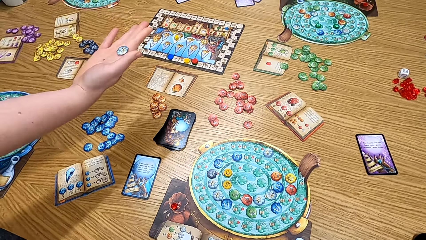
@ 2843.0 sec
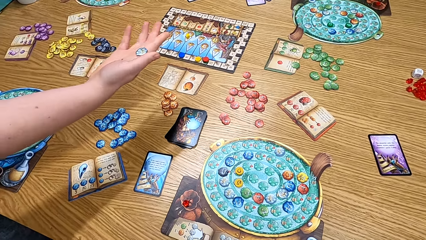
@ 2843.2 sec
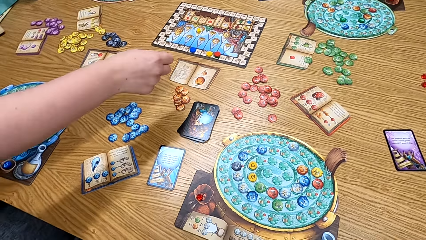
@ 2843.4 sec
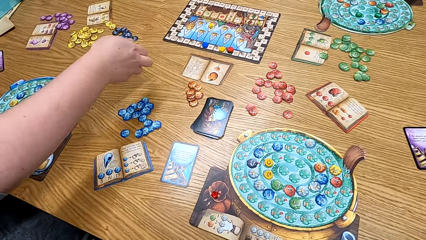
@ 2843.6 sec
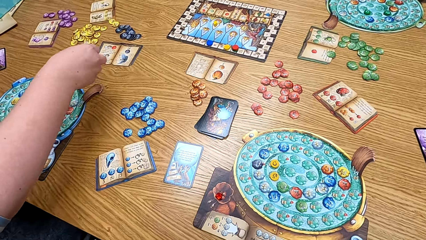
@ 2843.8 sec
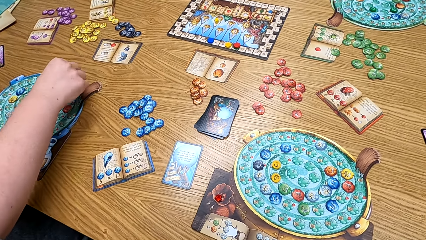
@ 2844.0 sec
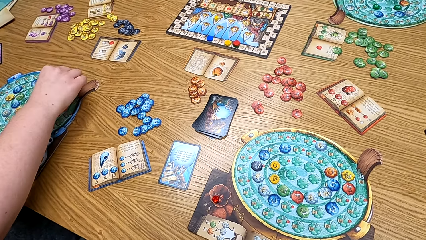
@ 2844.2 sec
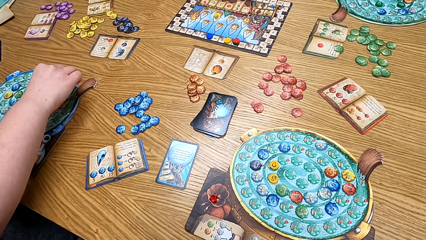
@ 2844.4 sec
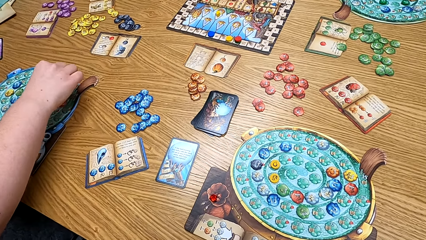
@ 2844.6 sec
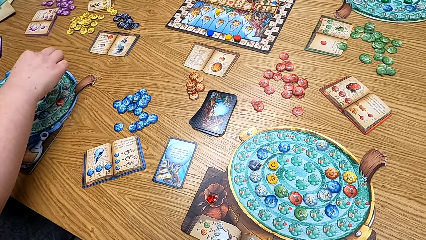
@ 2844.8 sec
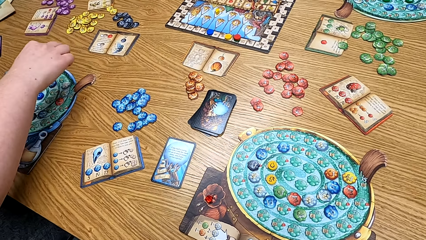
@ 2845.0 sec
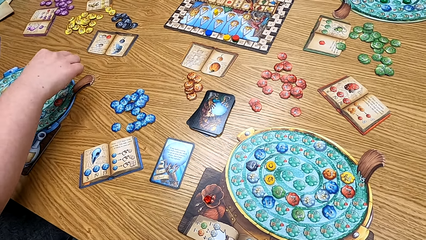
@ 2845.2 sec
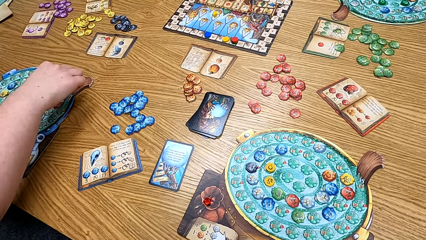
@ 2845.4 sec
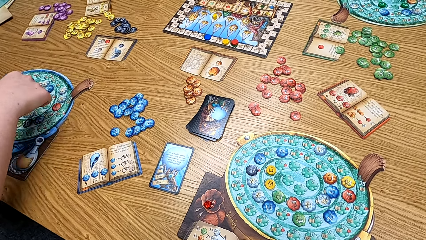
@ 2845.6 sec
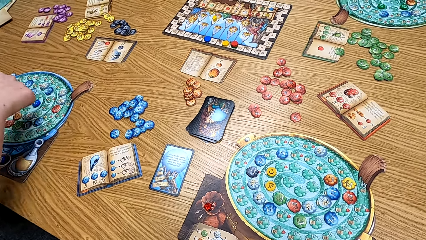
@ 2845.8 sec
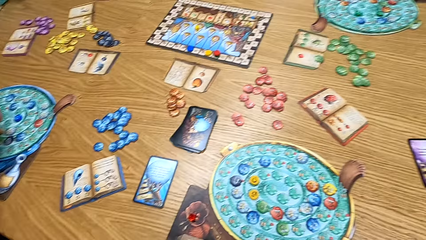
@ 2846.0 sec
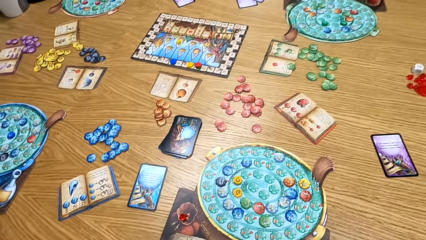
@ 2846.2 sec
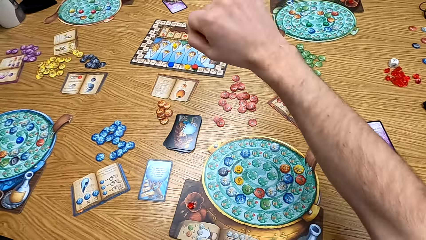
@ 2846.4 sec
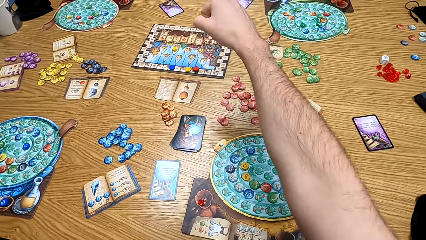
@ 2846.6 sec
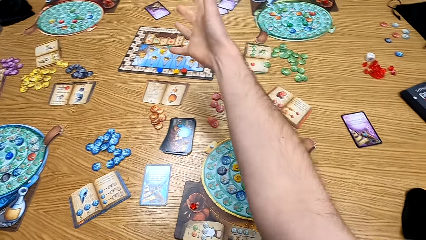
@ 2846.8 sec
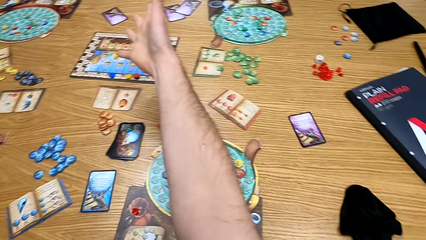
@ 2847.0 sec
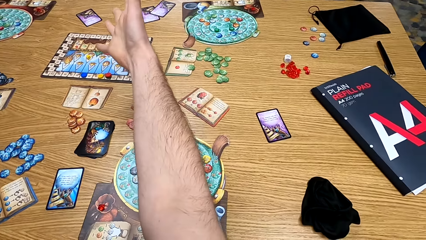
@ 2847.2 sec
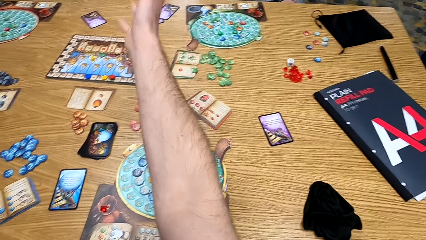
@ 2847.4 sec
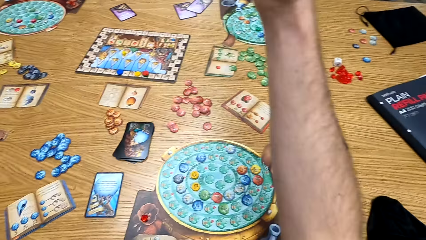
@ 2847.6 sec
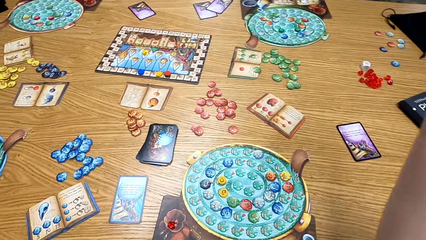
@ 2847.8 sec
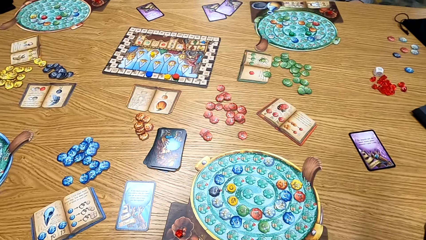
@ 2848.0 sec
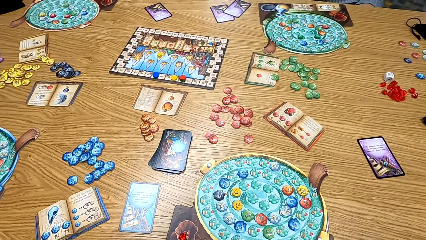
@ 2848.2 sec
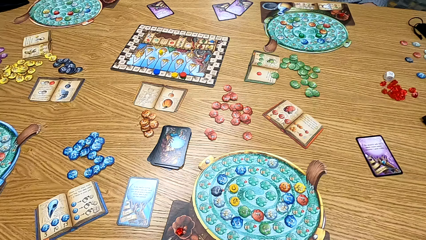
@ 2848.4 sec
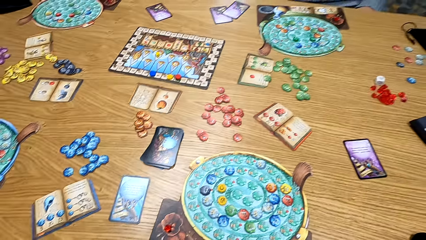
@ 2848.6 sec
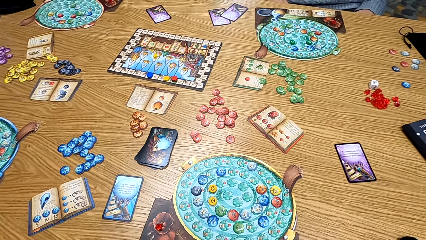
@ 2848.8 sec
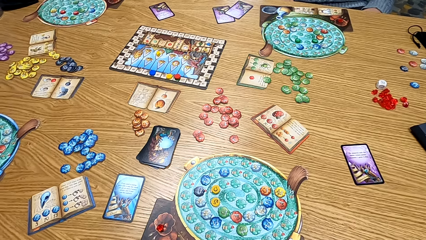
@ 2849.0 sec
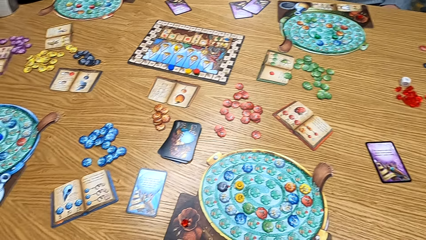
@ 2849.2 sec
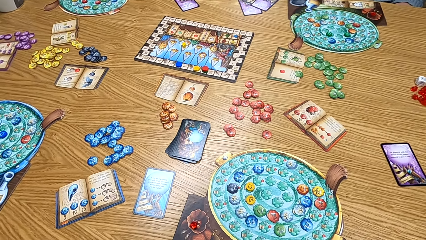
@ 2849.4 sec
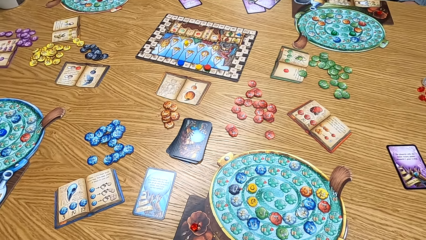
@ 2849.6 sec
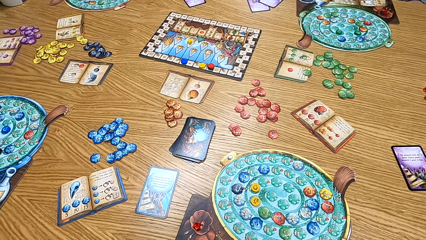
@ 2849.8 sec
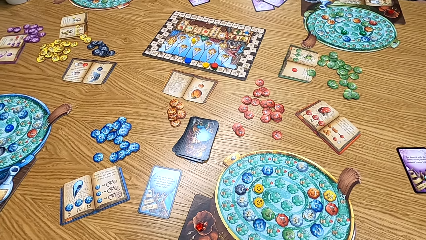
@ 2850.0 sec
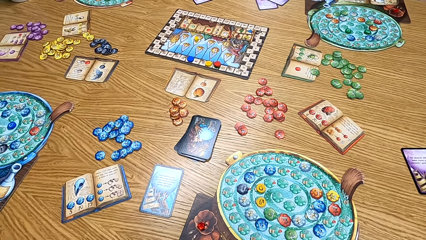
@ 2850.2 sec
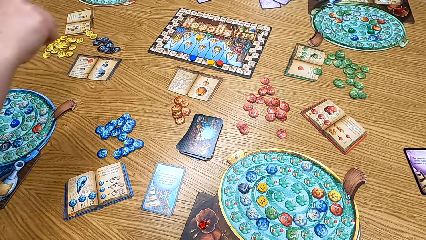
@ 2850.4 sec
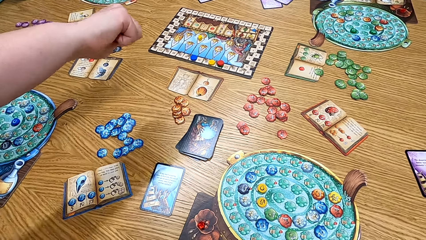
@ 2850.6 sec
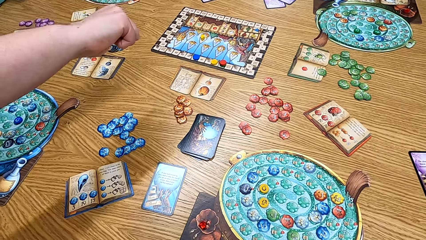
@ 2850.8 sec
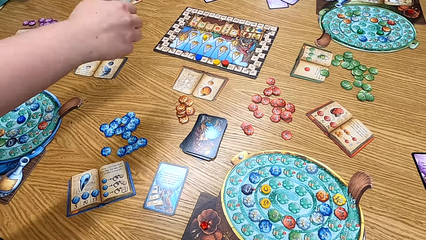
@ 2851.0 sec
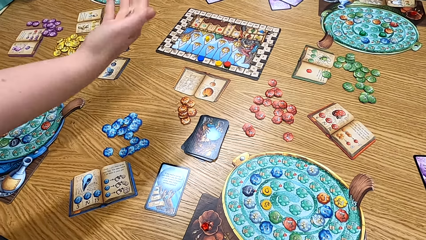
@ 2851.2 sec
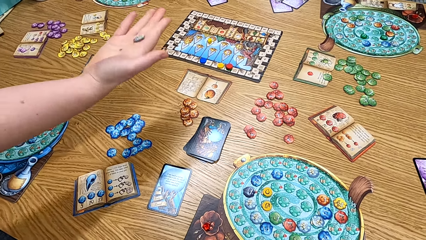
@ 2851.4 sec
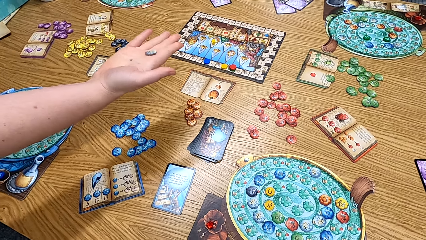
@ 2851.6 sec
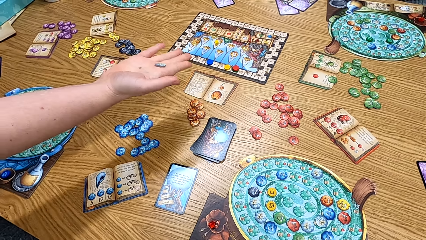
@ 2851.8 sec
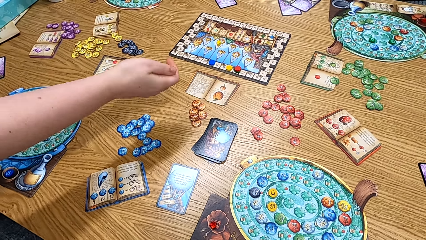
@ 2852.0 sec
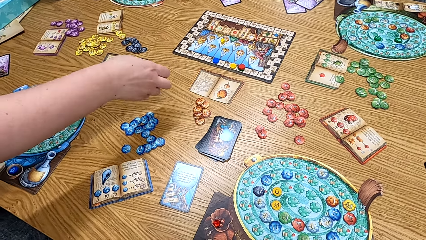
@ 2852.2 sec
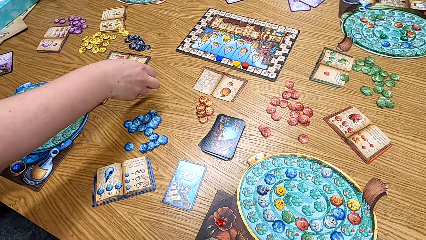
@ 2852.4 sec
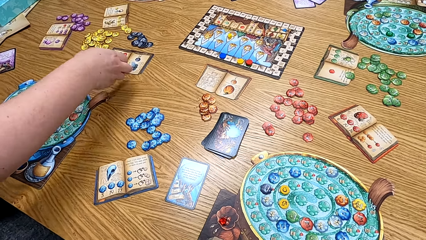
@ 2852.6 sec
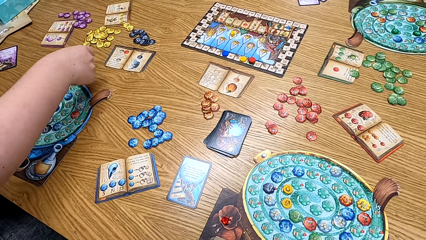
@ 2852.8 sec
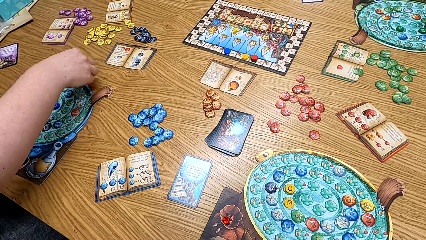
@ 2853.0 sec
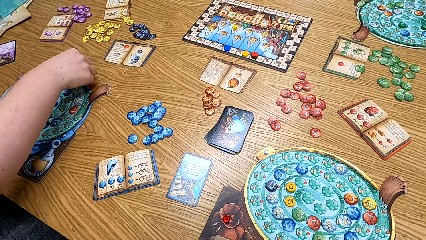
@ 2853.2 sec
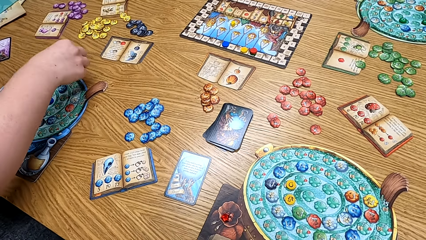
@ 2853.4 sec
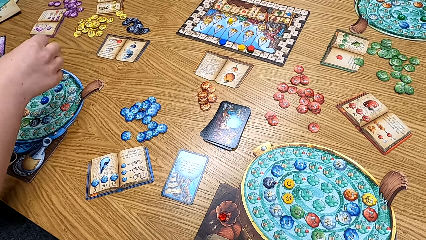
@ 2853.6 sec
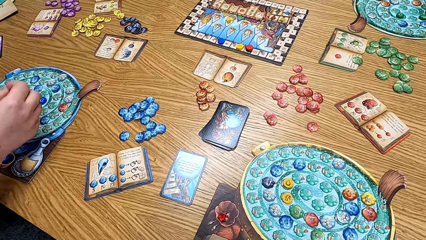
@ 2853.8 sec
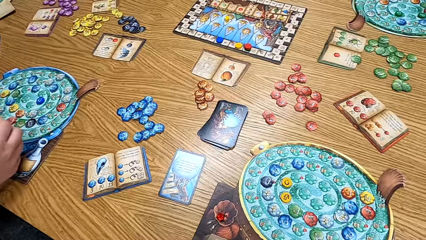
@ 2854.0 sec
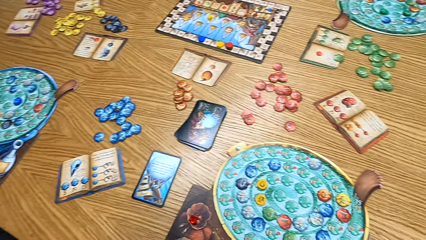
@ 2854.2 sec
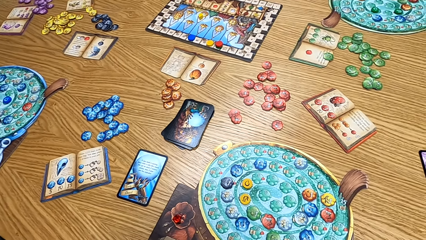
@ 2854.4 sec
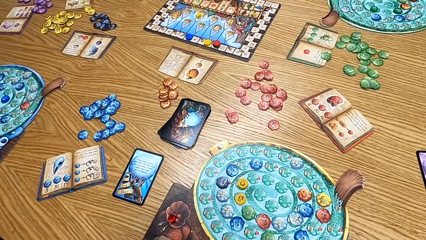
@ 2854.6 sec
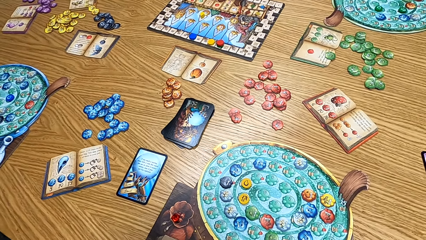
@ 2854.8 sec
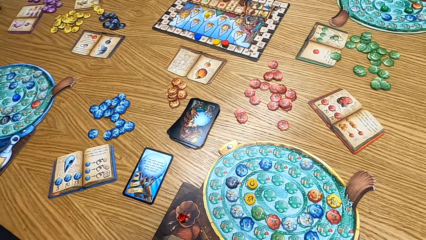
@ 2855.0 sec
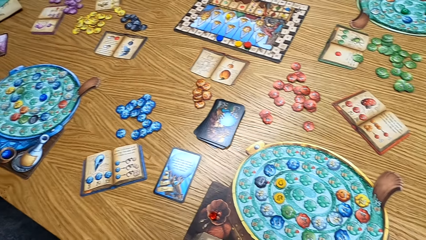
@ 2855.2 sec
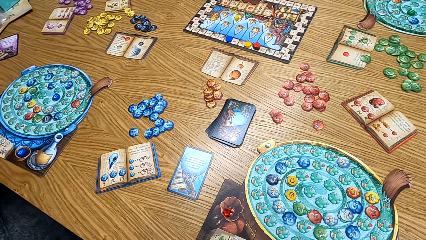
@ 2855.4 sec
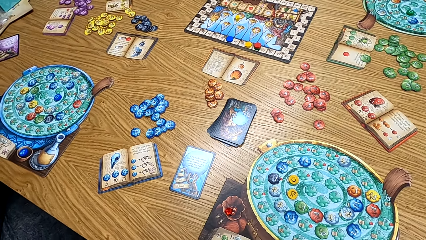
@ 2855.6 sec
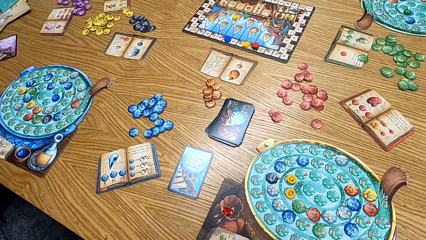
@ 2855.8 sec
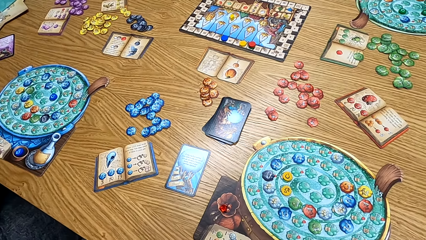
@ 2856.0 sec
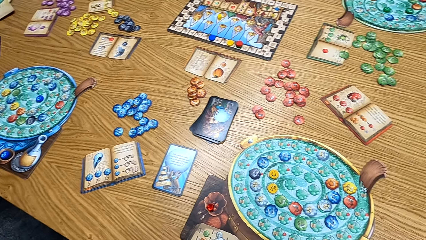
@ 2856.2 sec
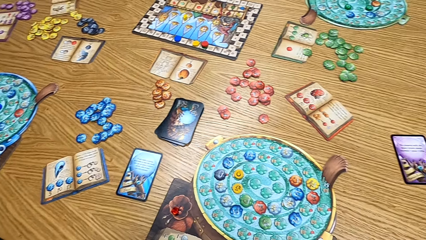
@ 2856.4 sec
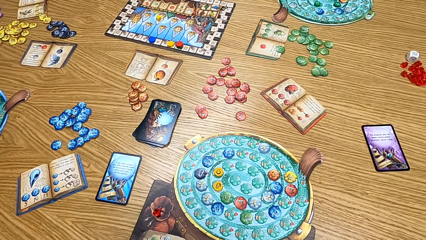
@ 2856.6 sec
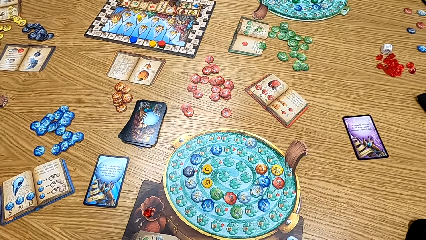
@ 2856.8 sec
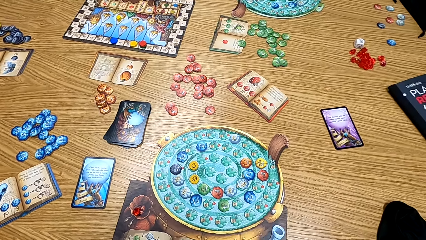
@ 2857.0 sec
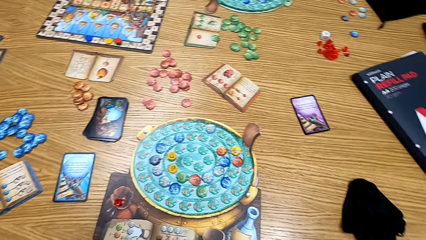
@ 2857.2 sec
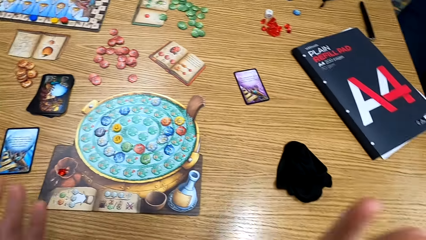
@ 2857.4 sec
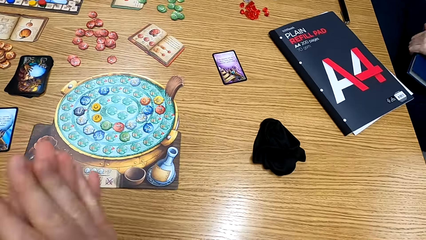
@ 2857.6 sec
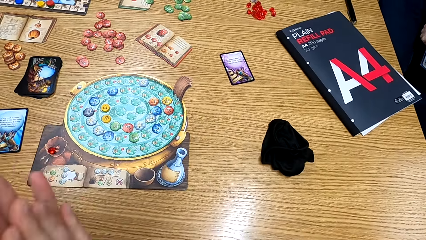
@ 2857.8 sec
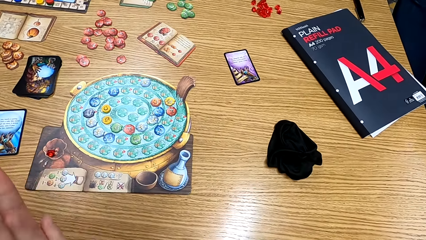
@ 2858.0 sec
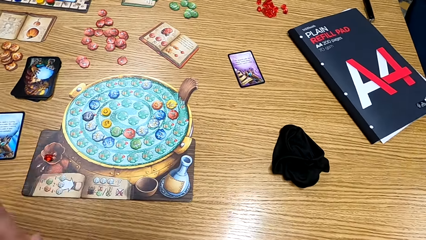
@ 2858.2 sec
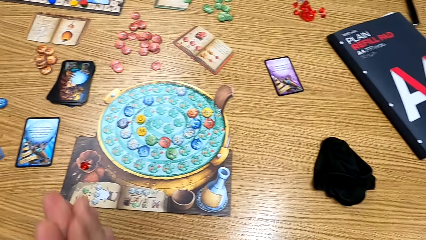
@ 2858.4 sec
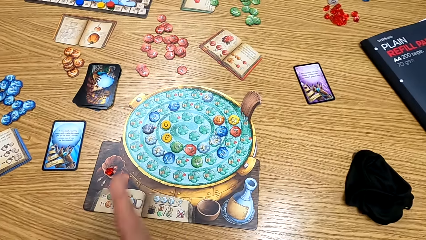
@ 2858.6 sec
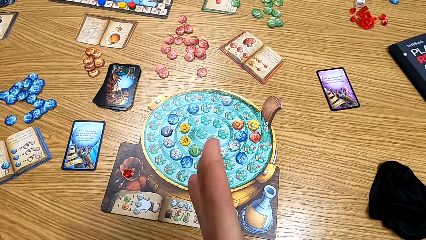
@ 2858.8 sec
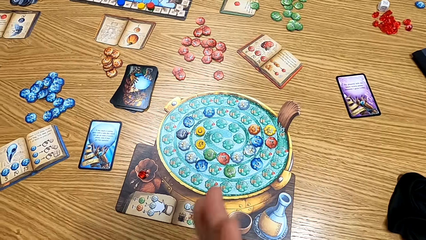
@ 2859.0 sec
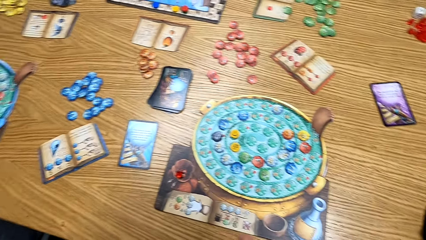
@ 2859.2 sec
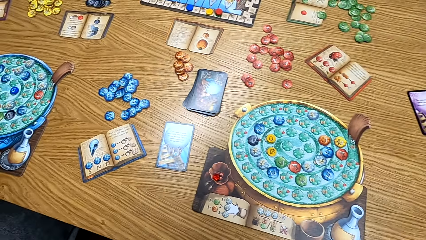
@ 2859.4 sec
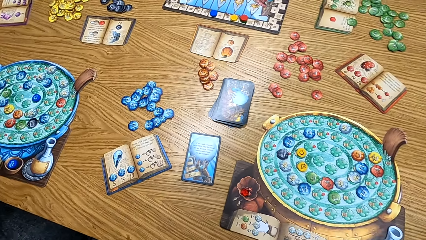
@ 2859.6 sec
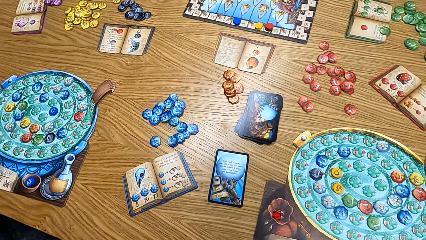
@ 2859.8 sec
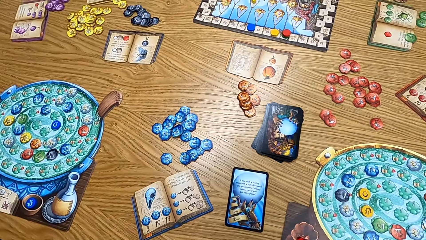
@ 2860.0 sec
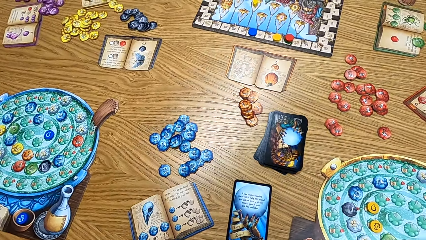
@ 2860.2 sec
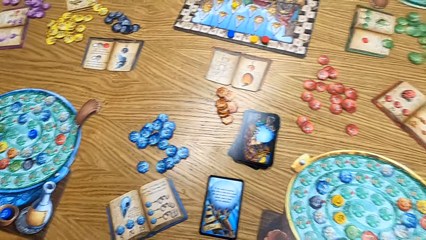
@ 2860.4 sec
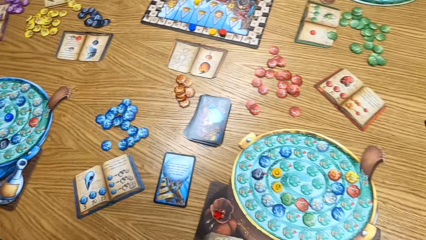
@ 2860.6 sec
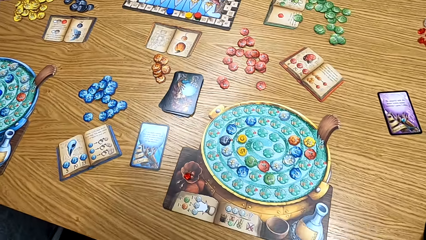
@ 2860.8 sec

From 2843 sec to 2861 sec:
A person puts the chips on the board. The camera wearer rubs his hands.
